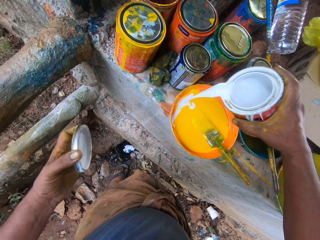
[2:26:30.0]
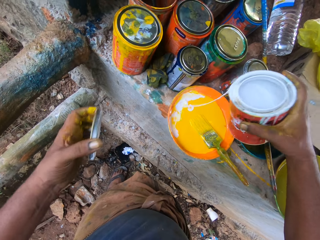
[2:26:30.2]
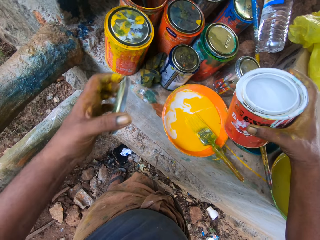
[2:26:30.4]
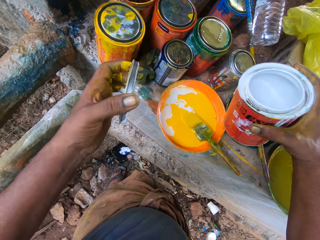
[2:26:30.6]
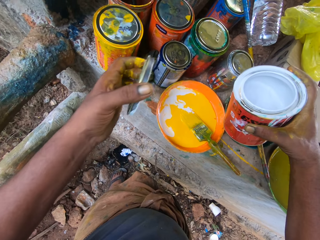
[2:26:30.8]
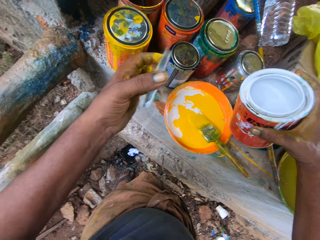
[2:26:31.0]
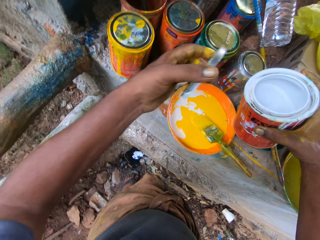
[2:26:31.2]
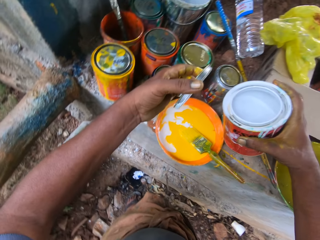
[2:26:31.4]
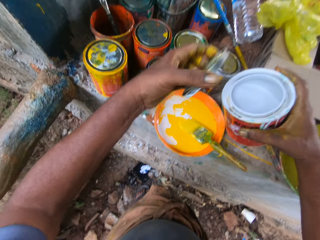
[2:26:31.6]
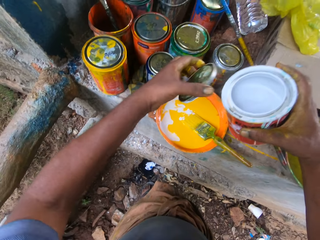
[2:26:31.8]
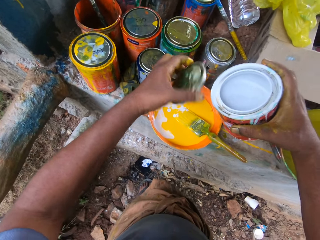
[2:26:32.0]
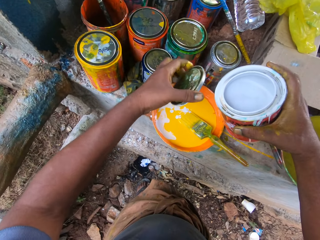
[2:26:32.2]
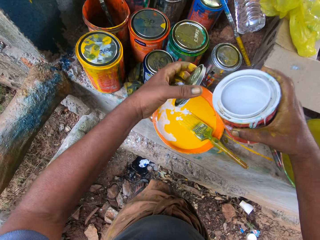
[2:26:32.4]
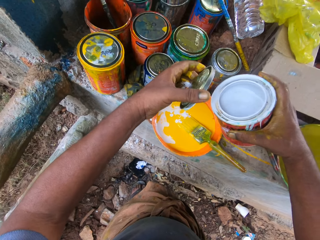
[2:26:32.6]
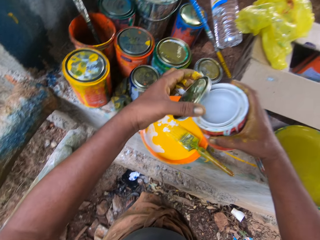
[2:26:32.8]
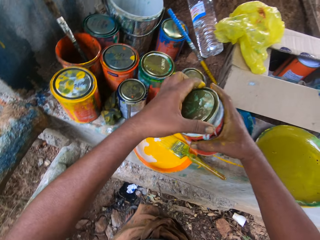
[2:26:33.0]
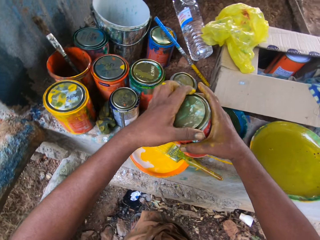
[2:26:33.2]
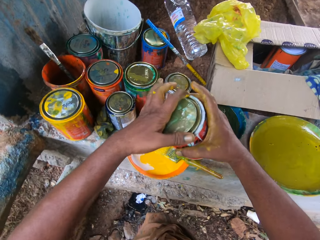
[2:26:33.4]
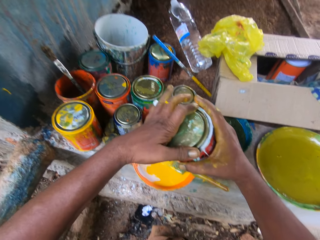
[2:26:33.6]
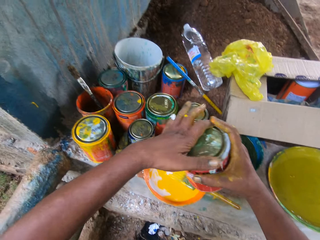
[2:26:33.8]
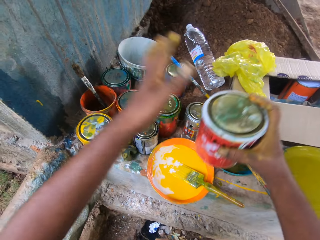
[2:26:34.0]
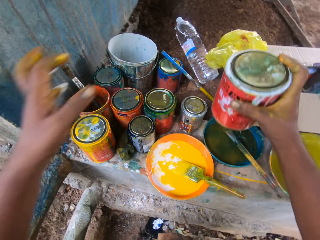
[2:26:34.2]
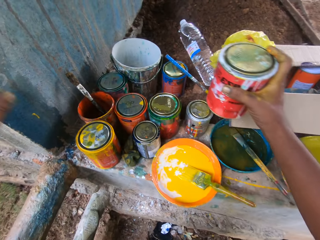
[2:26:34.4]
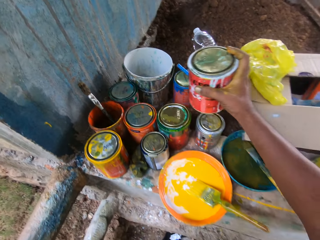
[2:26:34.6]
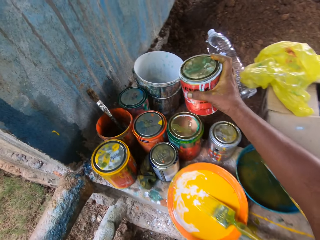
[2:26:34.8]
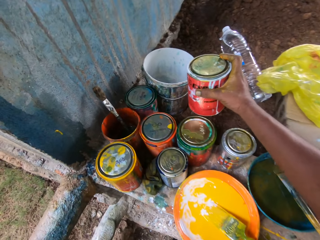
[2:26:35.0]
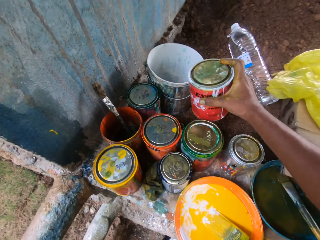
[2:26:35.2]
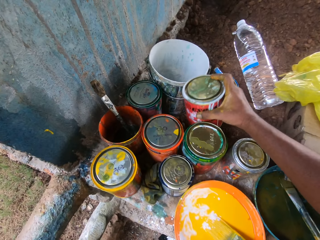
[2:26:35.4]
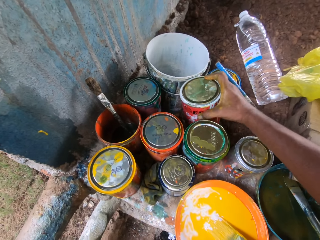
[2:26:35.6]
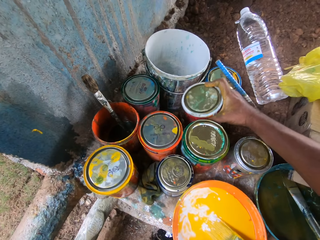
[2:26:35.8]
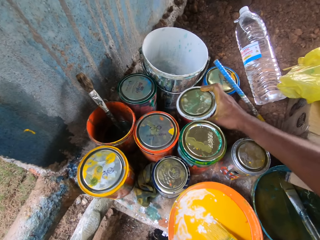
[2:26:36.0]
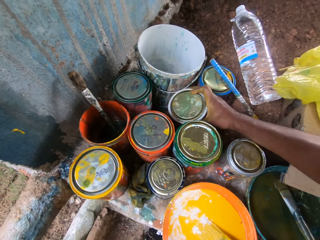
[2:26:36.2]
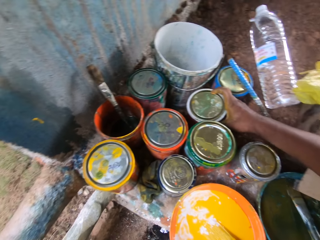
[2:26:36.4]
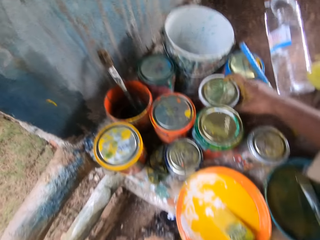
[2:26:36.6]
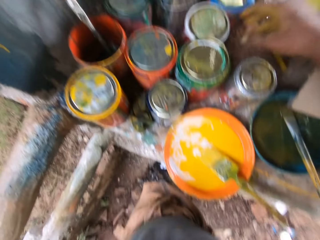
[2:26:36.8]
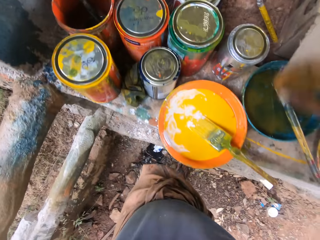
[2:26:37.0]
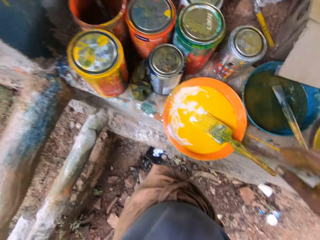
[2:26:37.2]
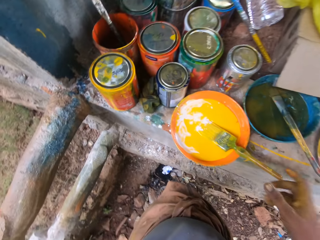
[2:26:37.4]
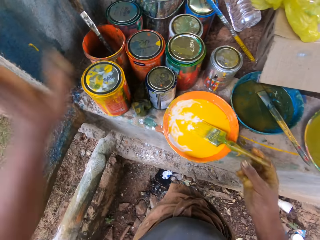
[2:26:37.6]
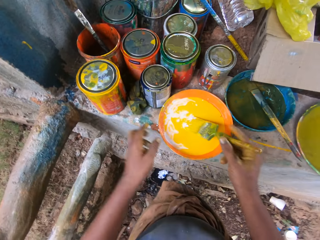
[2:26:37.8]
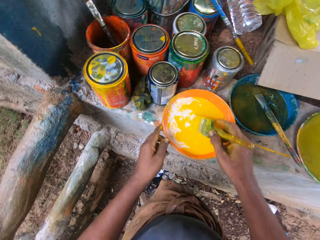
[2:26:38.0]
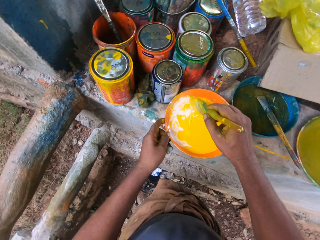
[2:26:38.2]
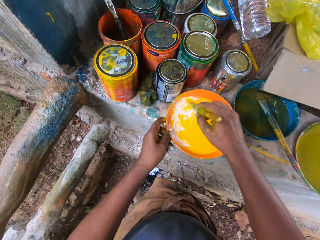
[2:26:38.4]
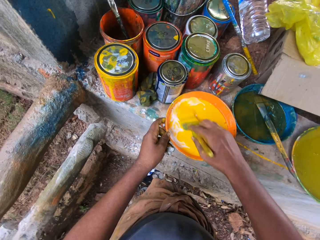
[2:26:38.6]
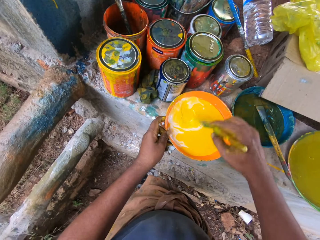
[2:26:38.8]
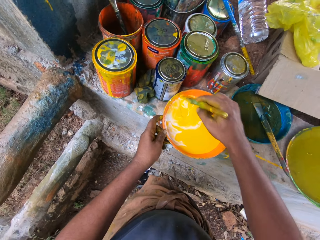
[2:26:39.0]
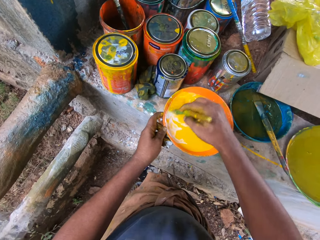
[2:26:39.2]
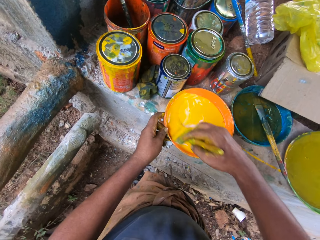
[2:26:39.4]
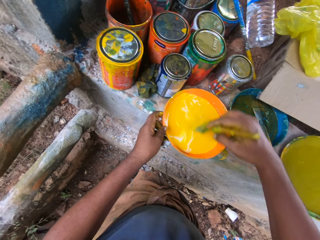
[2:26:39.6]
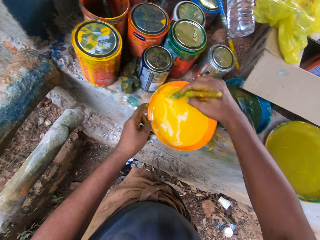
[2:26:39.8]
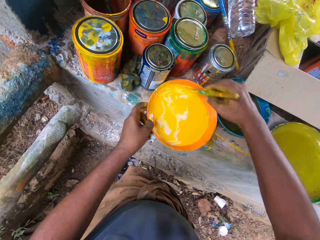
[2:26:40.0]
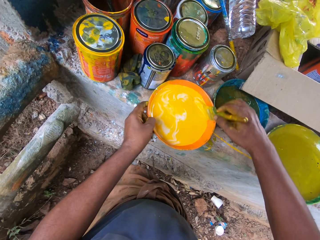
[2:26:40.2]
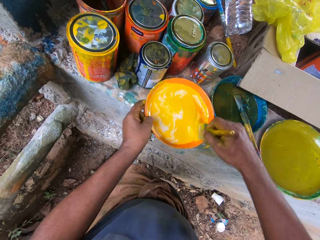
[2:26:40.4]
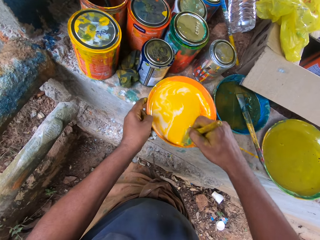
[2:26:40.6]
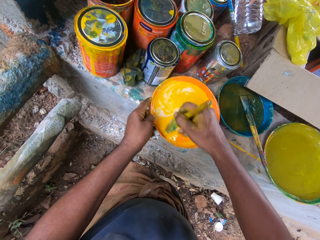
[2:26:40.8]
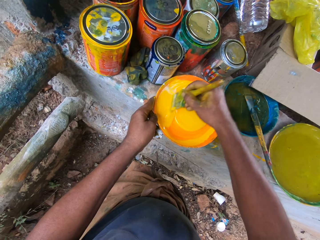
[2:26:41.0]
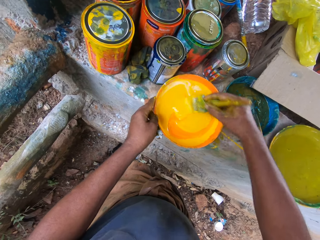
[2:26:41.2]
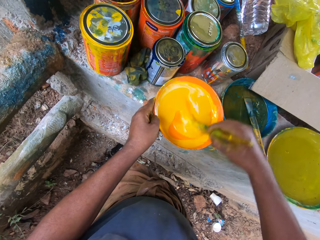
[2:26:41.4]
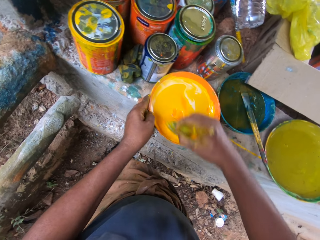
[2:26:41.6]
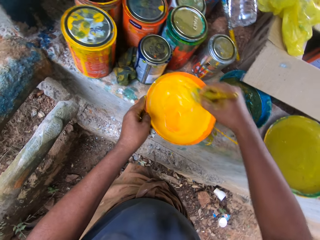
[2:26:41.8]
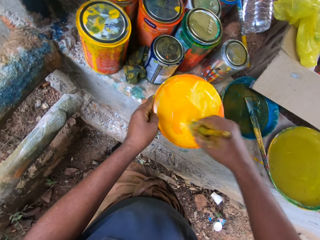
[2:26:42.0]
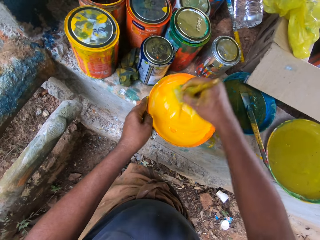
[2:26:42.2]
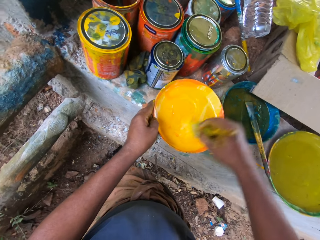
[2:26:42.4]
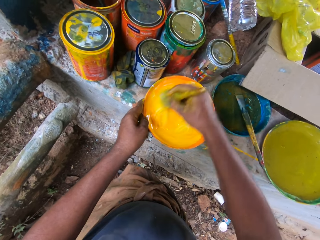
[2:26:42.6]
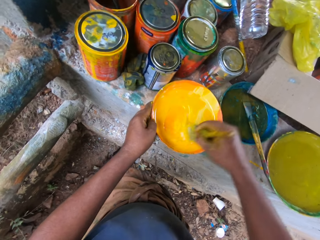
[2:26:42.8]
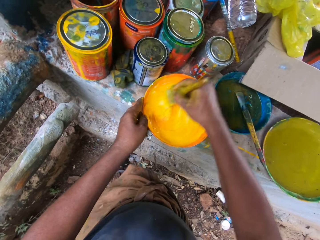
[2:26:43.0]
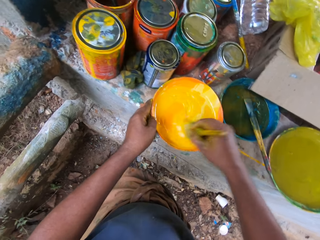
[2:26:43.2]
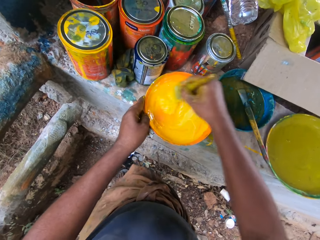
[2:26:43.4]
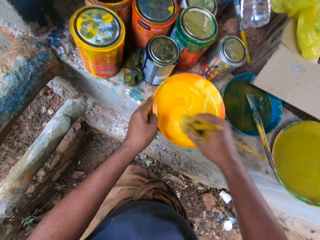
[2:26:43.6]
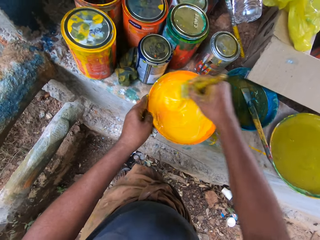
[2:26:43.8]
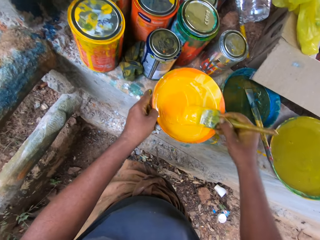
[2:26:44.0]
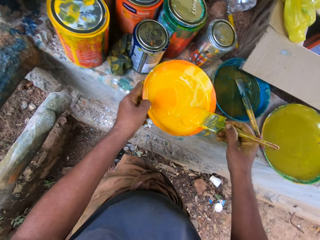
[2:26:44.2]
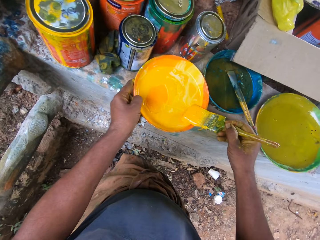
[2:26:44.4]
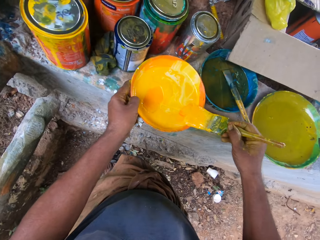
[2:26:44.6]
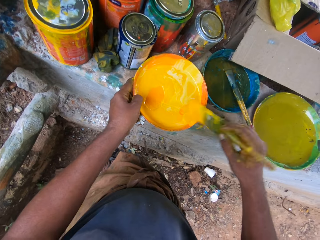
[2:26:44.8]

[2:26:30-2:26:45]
The camera wearer pours paint in the tin. They close the container. They drop the container on the table. They mix the paint in the plate with a brush.

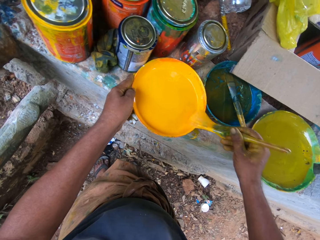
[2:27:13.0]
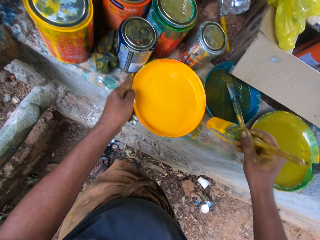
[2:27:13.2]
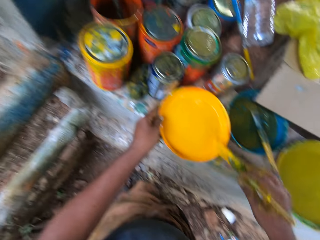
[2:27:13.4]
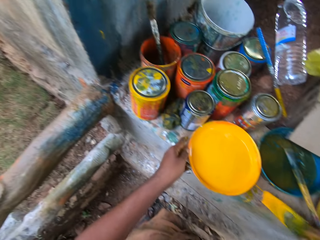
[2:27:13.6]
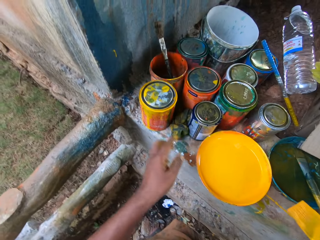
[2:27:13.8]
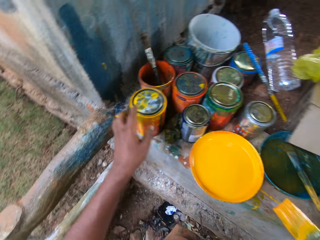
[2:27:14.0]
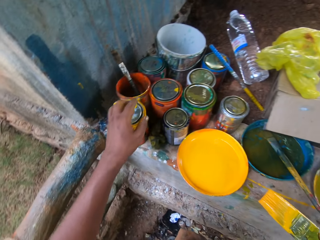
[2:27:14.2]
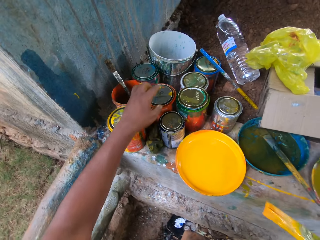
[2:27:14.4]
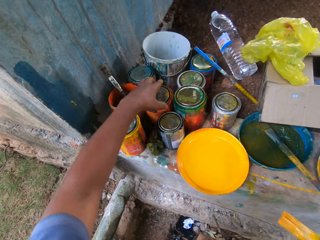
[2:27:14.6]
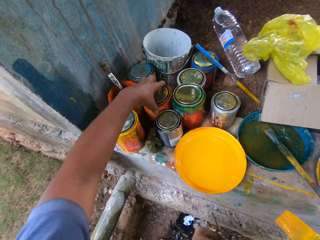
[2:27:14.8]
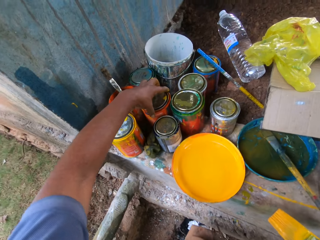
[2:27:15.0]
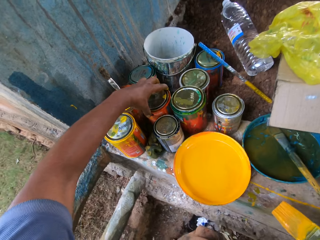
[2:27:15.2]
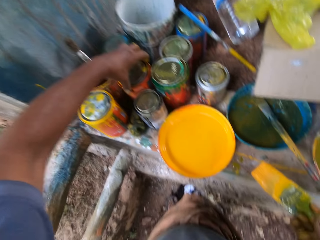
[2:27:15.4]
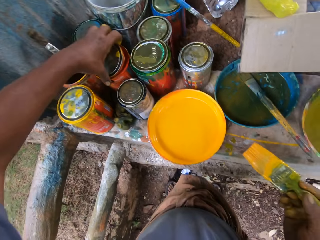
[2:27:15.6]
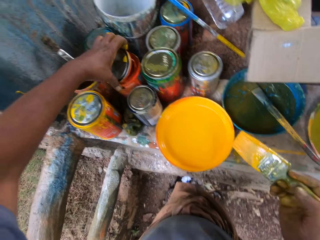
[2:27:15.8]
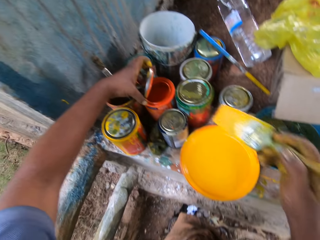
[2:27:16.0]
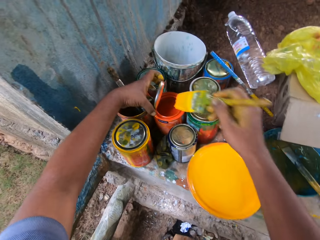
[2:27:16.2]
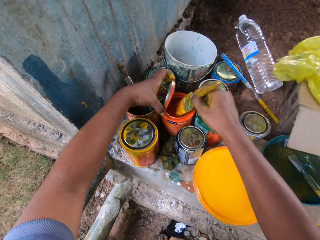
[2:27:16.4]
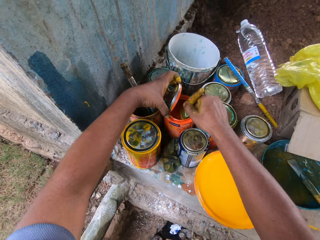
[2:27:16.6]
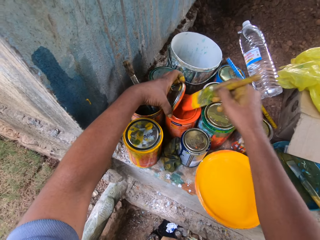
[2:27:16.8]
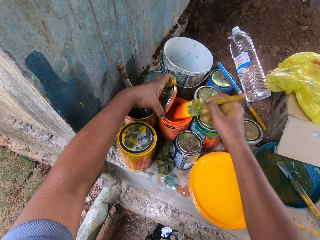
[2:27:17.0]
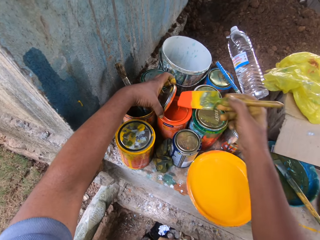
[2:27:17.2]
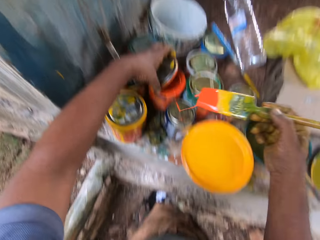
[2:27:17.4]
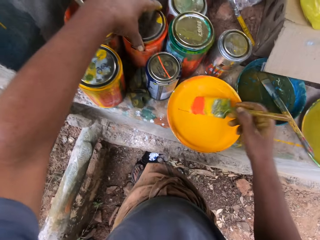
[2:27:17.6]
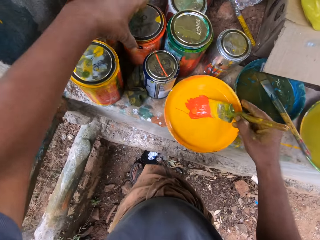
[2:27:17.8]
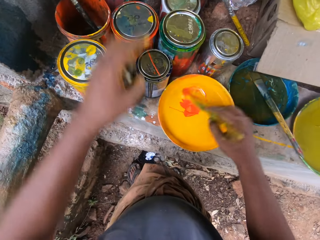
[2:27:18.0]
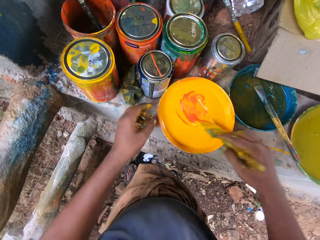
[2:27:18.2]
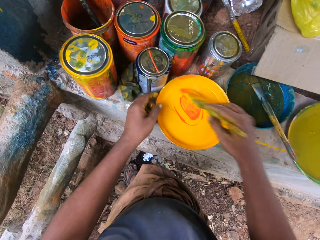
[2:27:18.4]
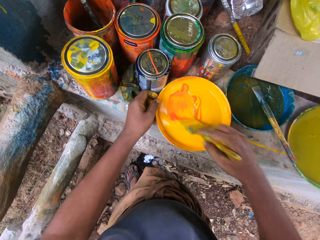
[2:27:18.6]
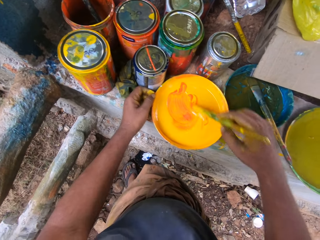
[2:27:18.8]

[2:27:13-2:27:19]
The camera wearer opens another paint container from the table. They pick up the paint can. They dip the paint brush into the container. They mix the paint in the plate with the brush.
